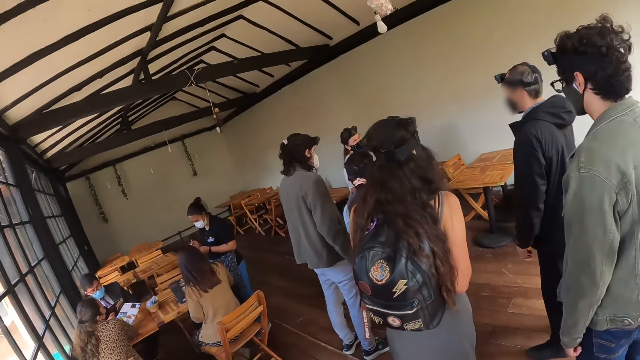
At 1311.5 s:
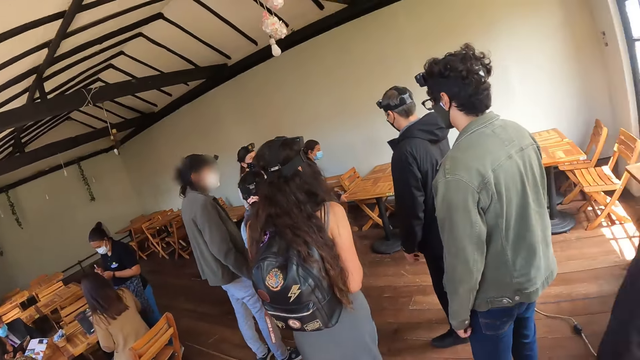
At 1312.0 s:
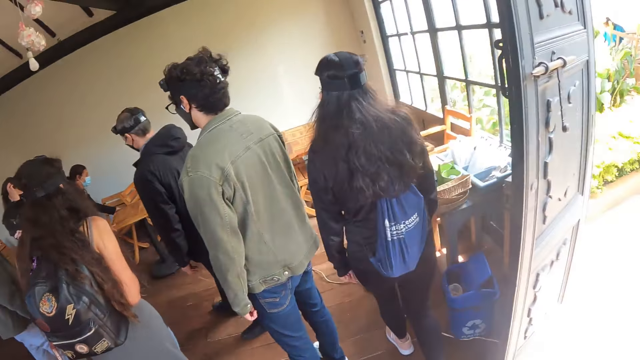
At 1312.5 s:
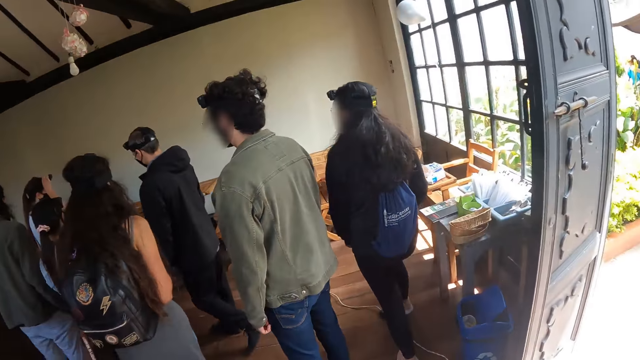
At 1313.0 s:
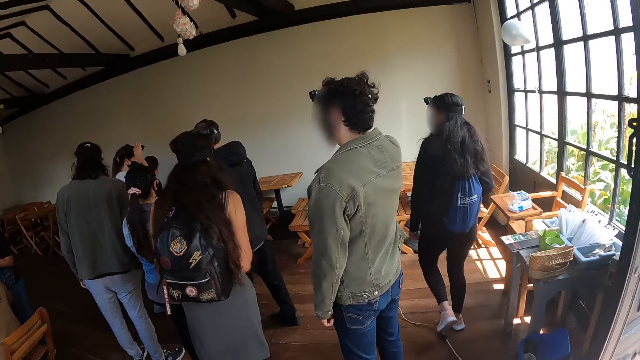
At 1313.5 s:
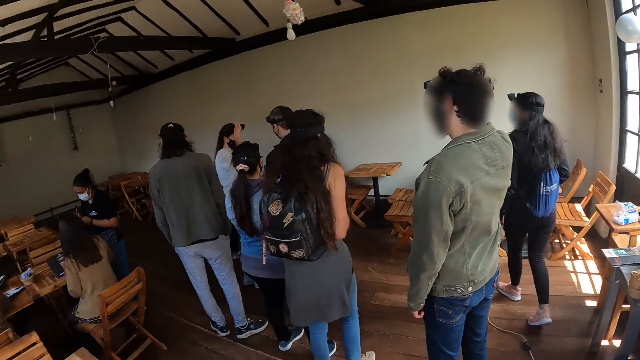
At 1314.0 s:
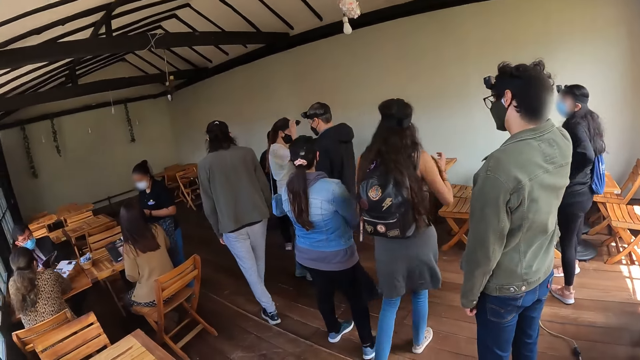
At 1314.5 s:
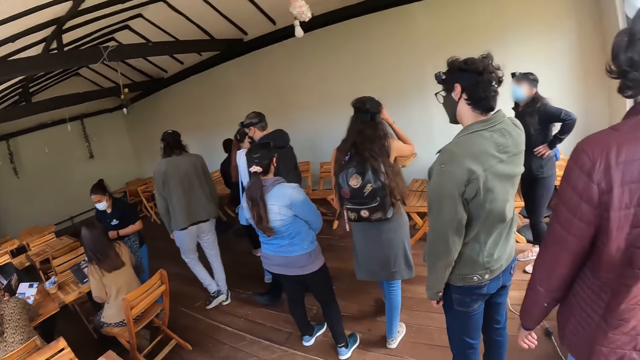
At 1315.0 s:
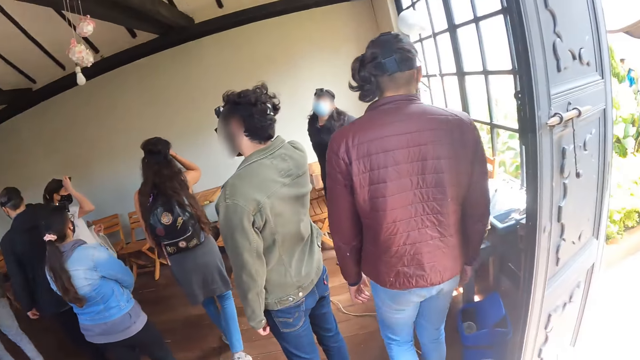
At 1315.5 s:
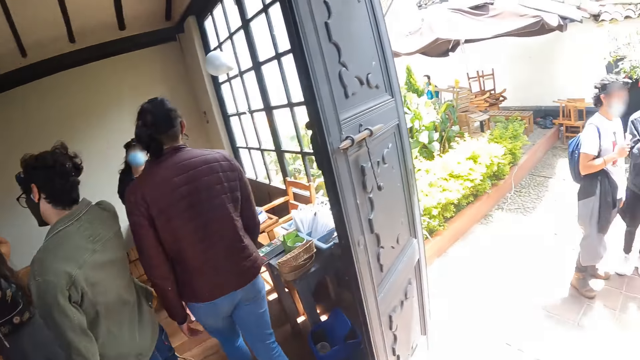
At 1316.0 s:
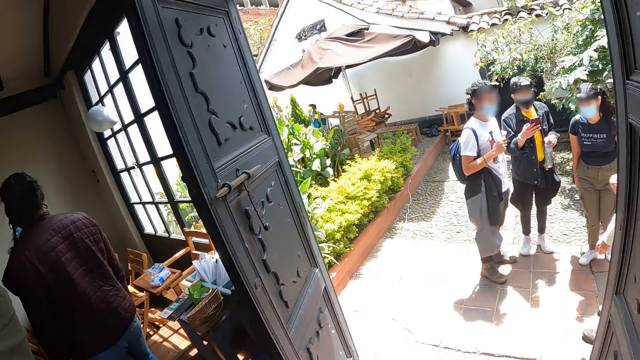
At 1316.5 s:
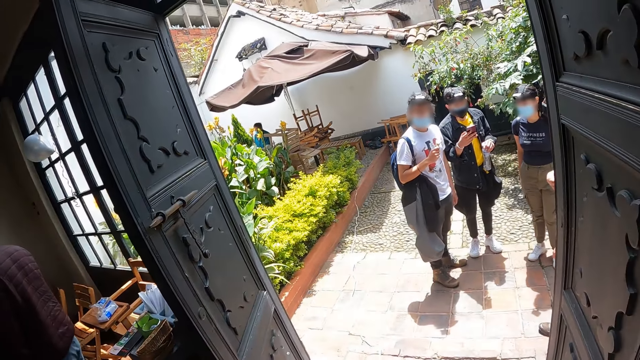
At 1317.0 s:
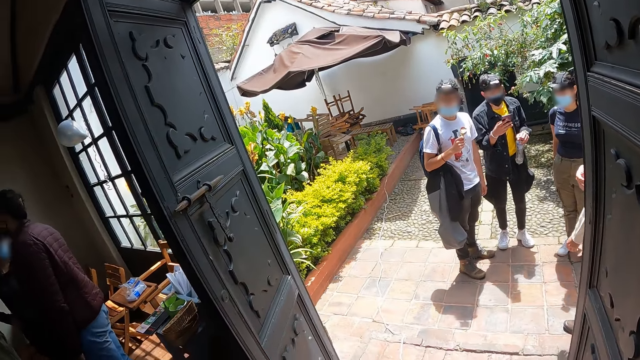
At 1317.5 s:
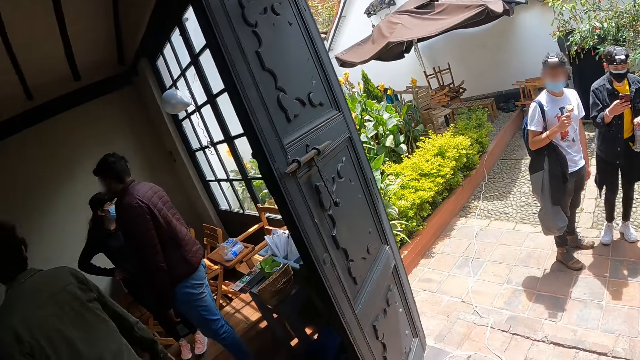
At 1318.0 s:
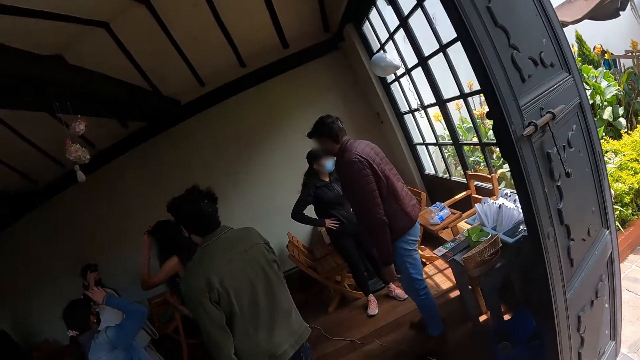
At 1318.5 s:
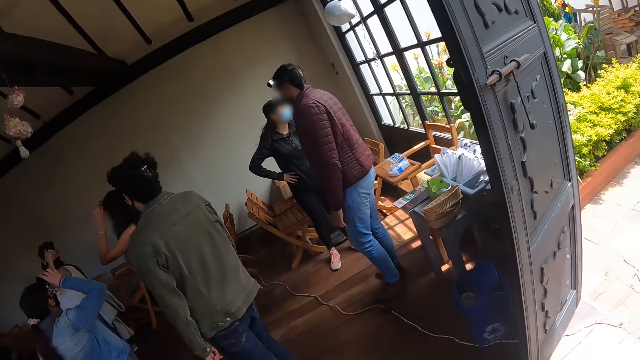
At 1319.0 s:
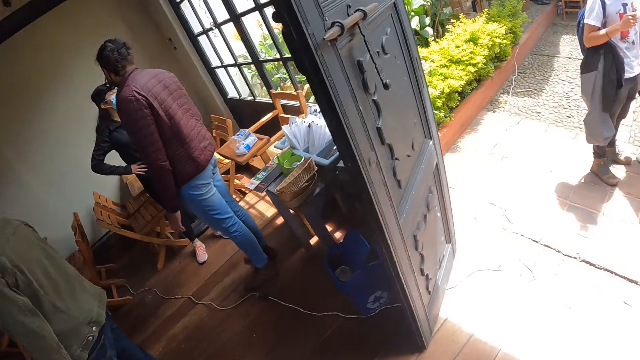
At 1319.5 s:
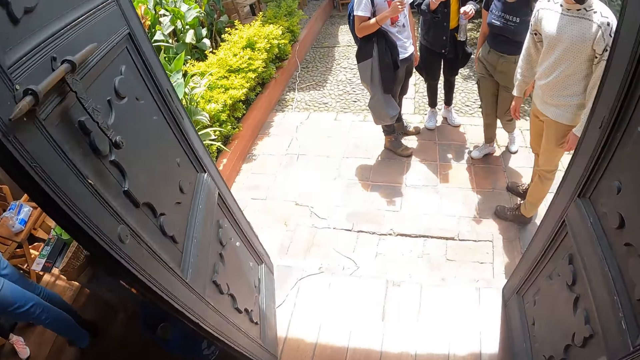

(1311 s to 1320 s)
The camera wearer stands behind a person. They look outside a room.

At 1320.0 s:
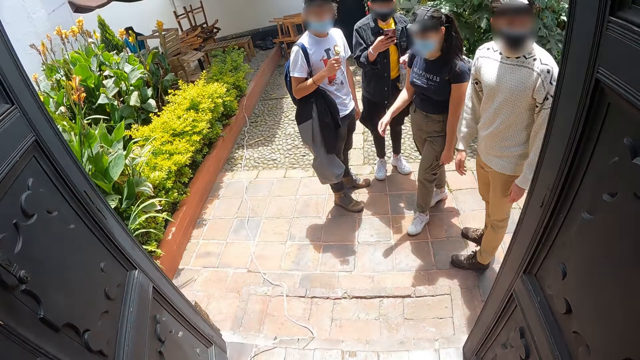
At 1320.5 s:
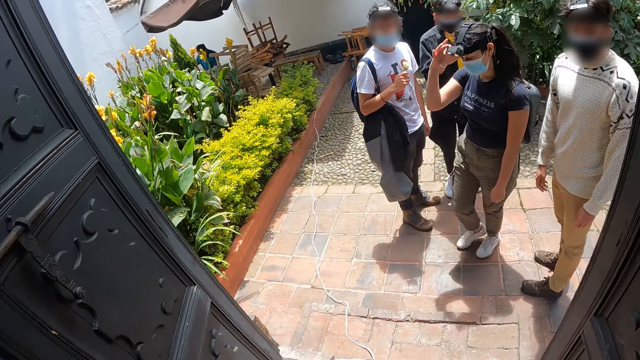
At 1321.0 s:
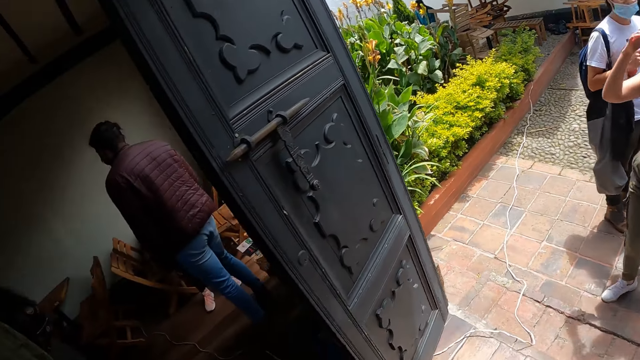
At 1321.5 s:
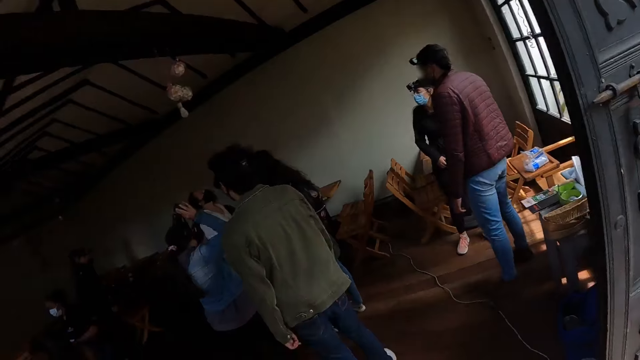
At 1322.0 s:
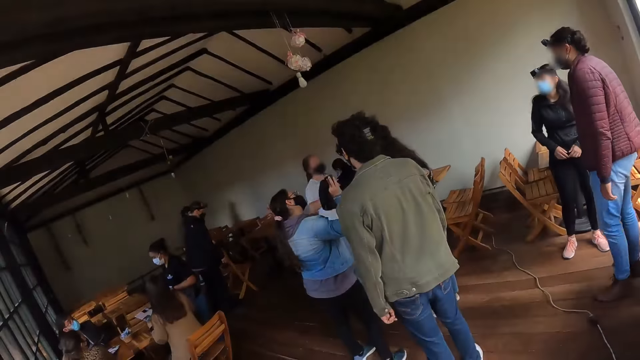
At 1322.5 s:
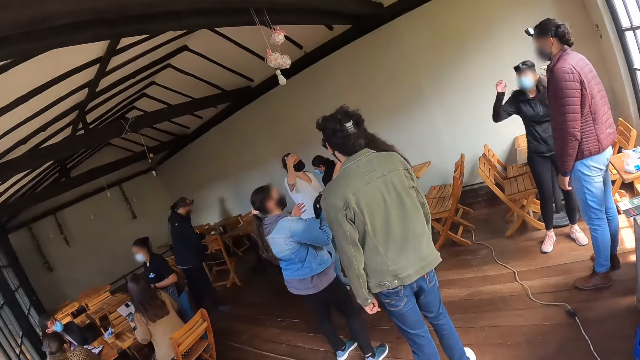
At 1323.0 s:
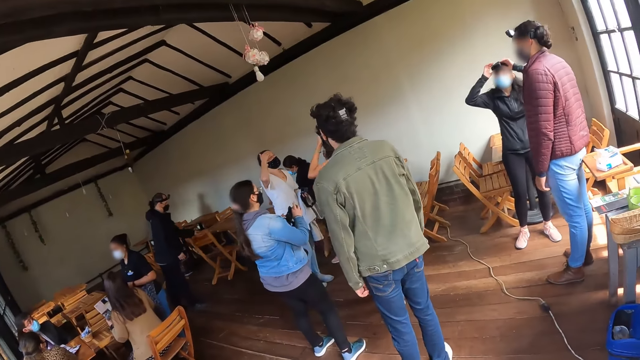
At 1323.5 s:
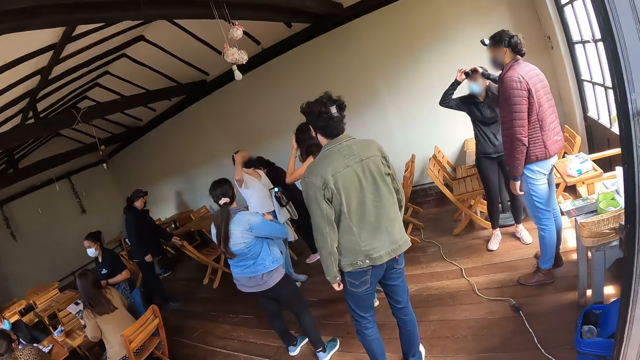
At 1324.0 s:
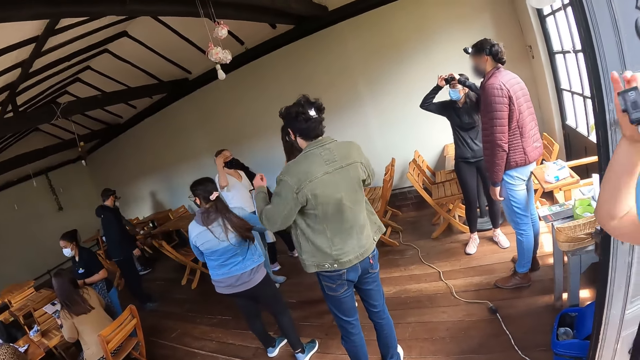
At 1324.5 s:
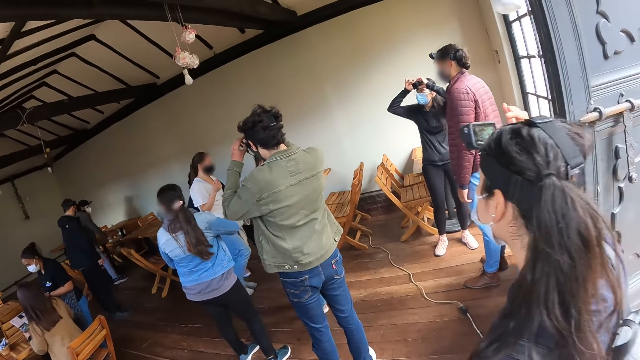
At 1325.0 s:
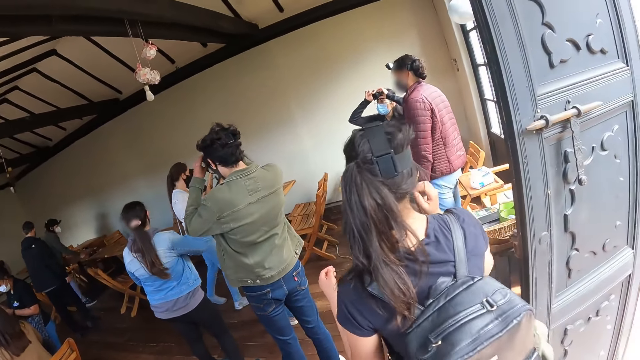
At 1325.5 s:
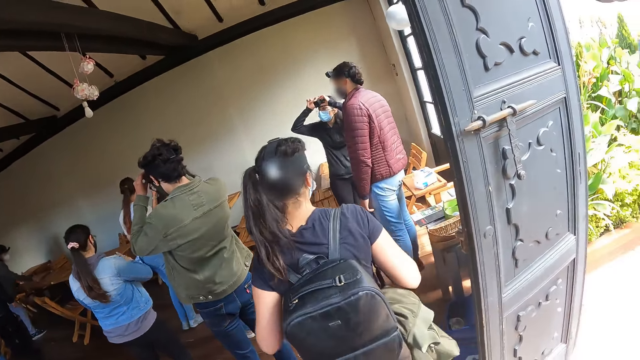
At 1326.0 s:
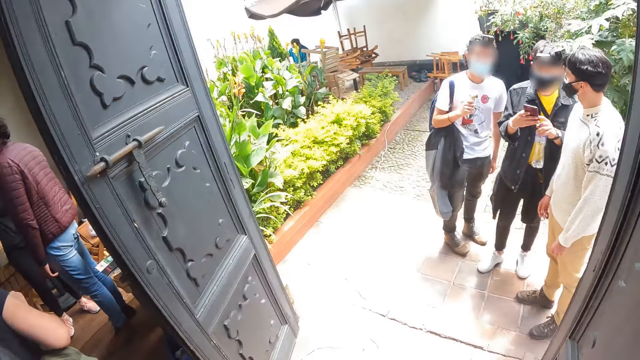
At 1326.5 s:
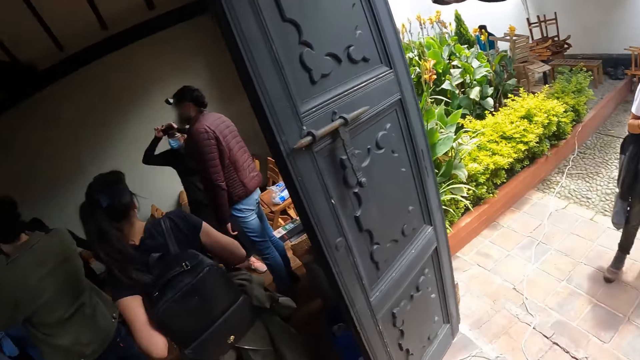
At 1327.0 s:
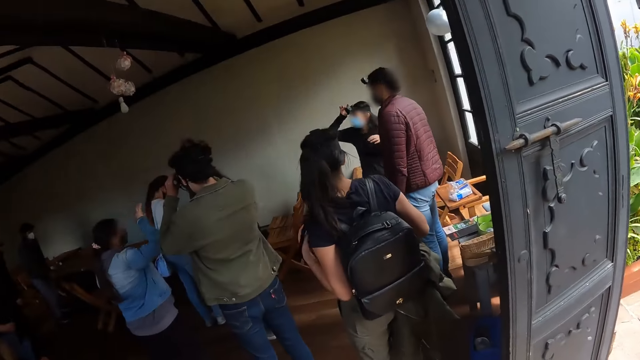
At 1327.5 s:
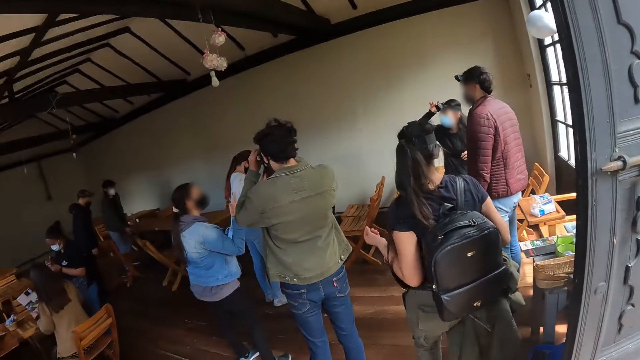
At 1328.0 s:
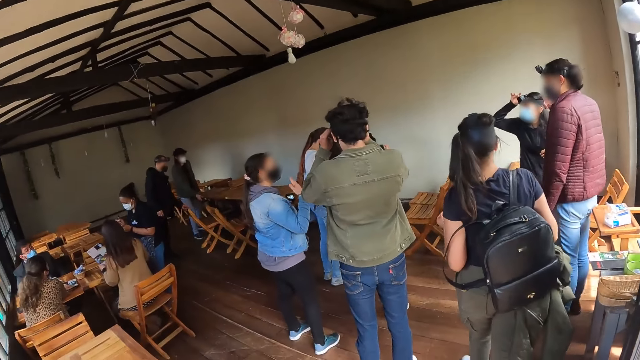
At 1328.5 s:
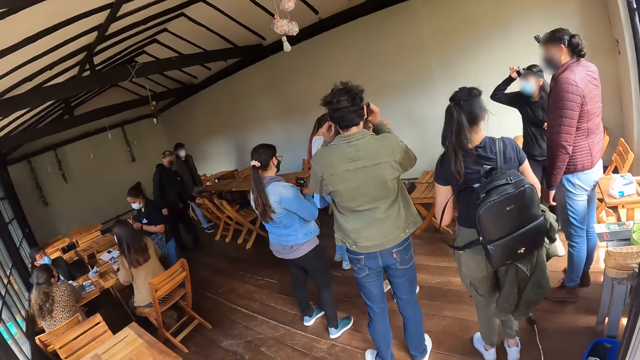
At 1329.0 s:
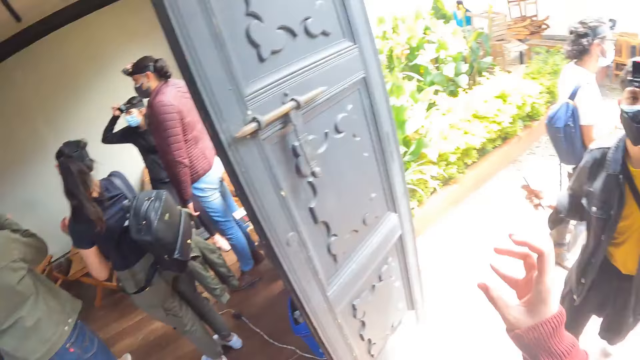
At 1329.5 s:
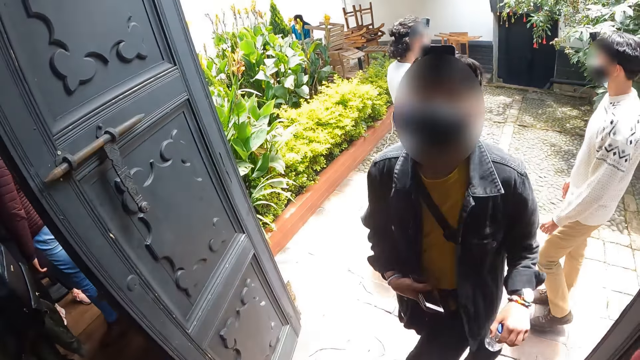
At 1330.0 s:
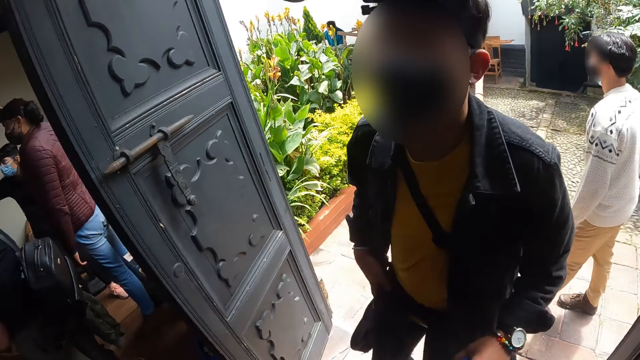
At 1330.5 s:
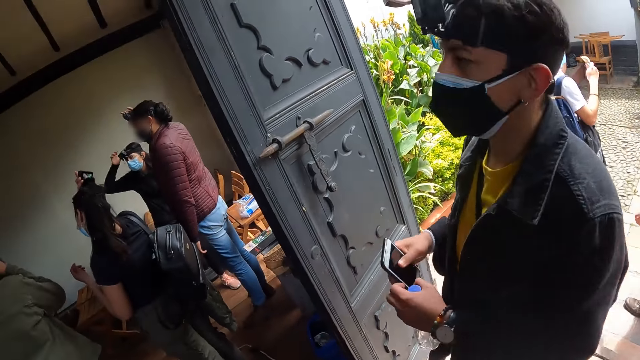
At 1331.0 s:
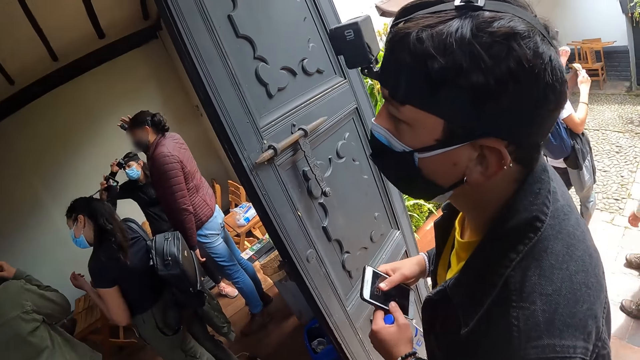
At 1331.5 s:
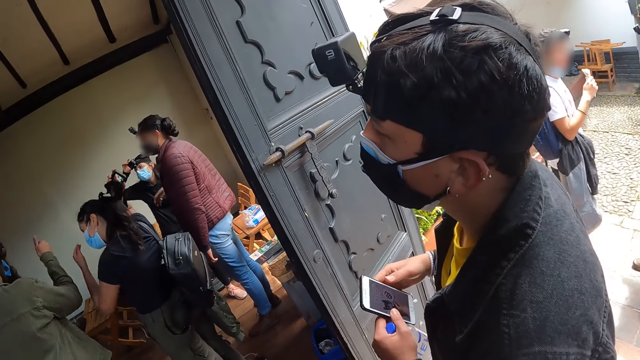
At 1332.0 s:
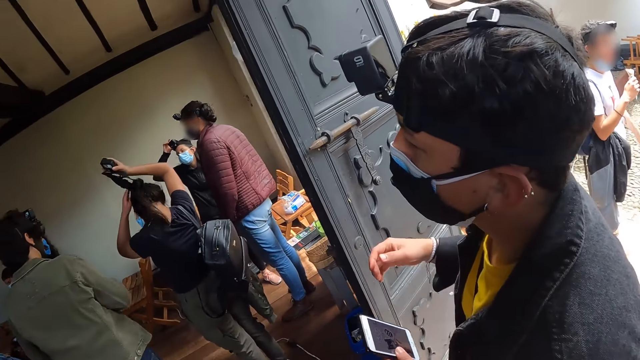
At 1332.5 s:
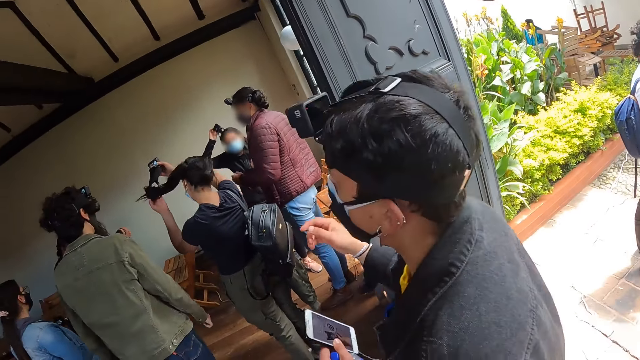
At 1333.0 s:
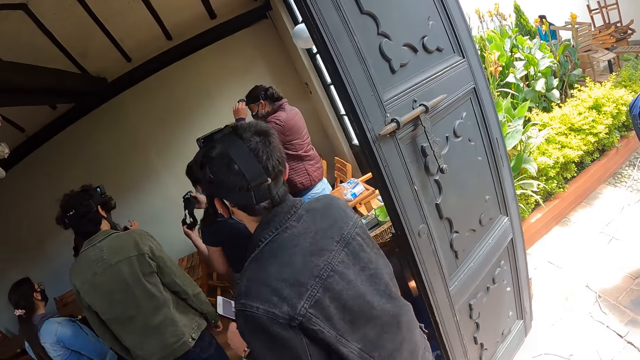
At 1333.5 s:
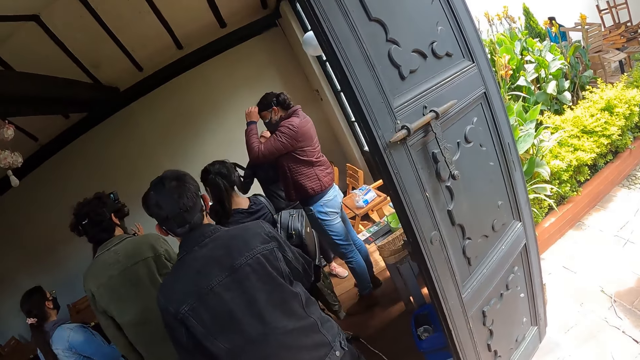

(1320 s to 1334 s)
The camera wearer looks at a man. The man holds a camera with hands. The camera wearer looks outside a room. They move a hand. Another man stands in front of the camera wearer.
